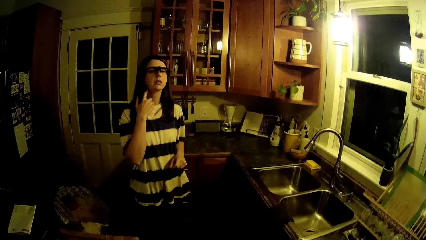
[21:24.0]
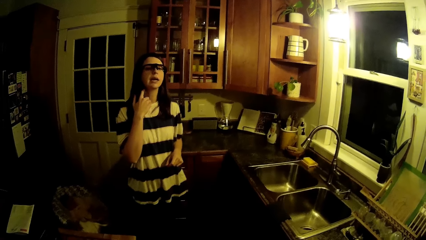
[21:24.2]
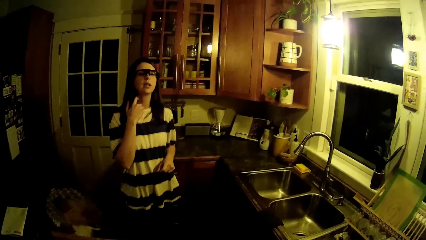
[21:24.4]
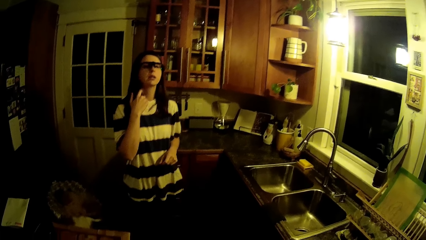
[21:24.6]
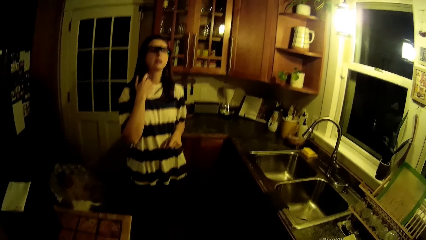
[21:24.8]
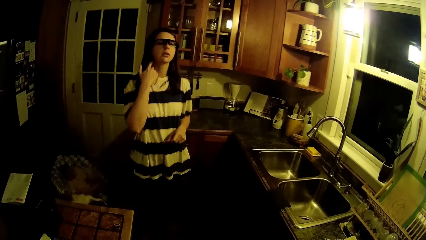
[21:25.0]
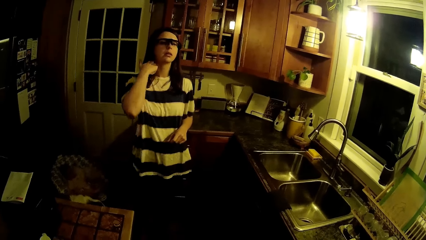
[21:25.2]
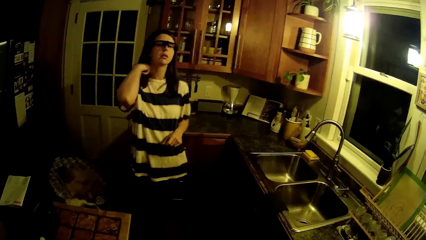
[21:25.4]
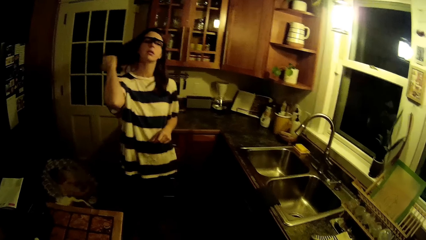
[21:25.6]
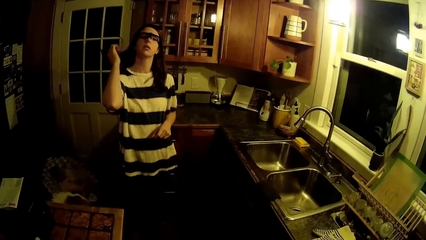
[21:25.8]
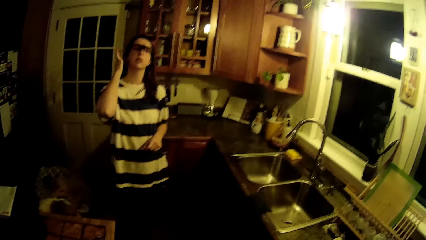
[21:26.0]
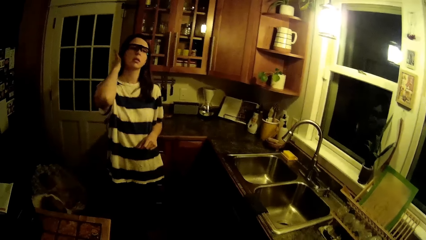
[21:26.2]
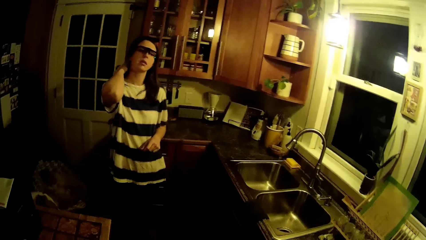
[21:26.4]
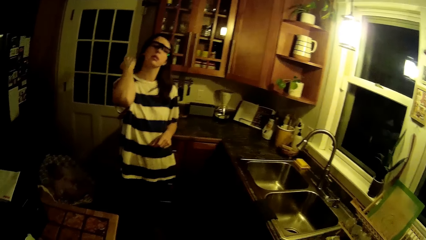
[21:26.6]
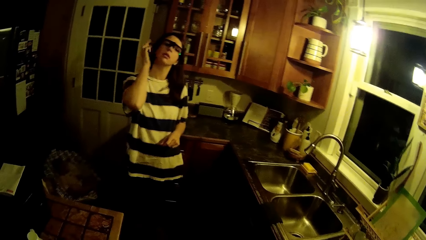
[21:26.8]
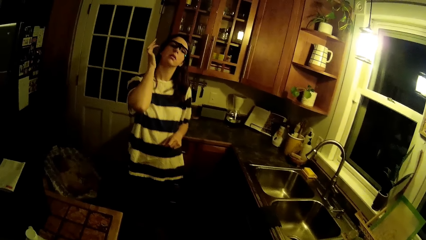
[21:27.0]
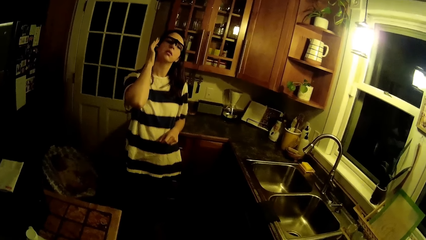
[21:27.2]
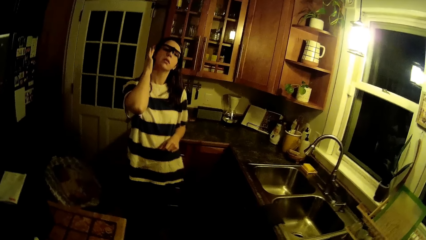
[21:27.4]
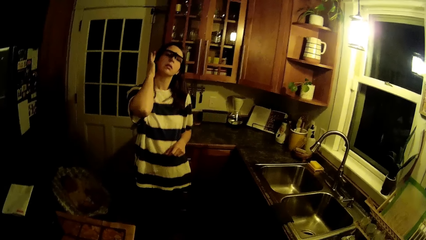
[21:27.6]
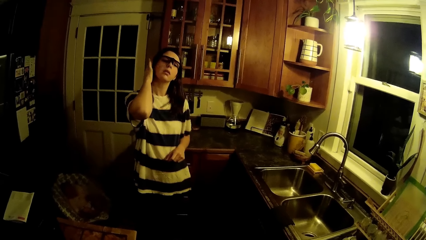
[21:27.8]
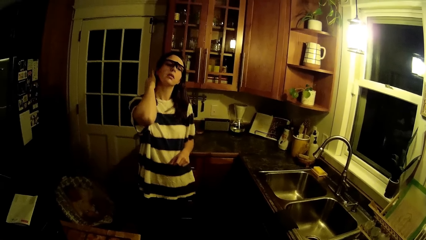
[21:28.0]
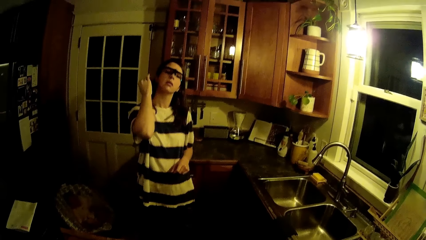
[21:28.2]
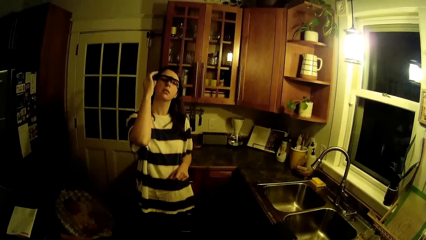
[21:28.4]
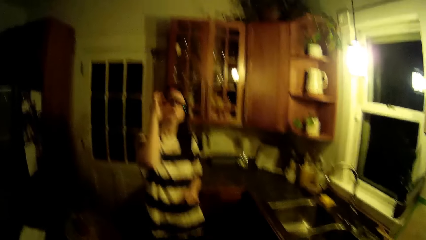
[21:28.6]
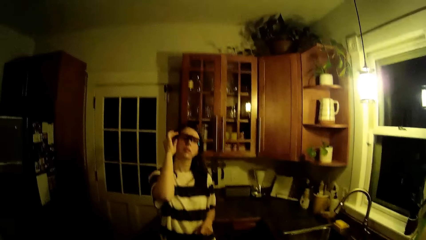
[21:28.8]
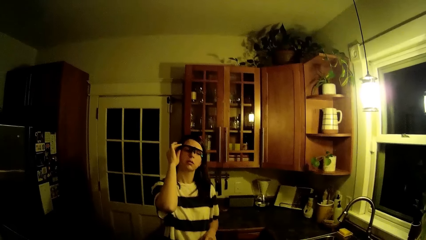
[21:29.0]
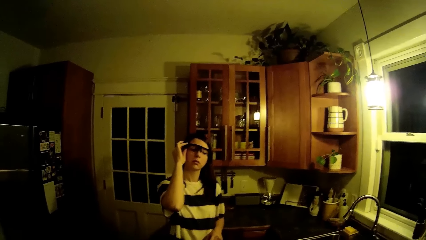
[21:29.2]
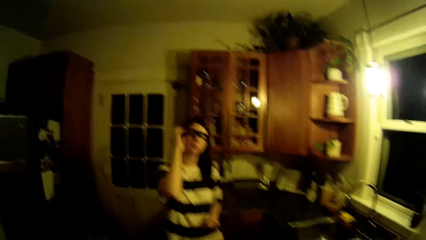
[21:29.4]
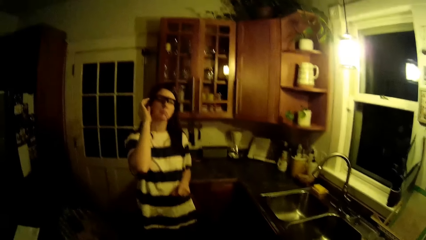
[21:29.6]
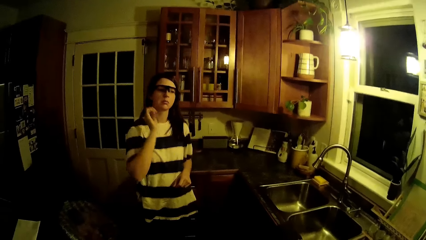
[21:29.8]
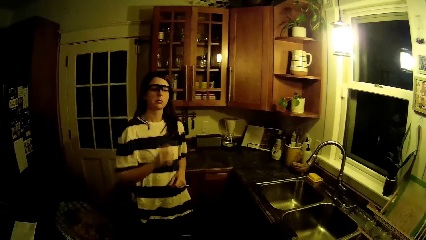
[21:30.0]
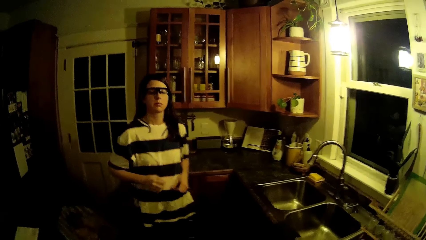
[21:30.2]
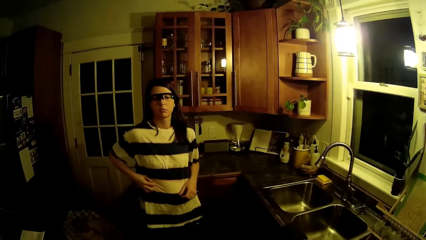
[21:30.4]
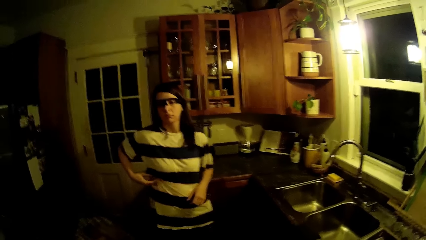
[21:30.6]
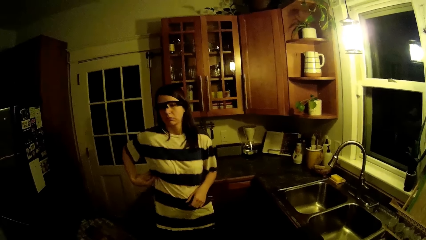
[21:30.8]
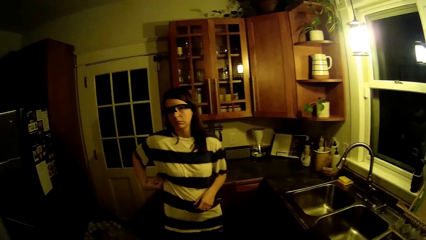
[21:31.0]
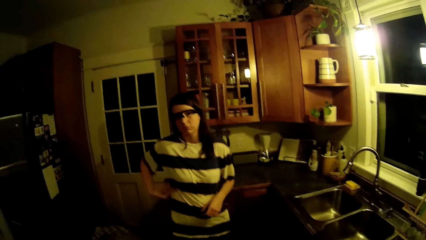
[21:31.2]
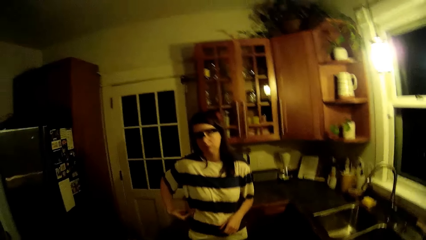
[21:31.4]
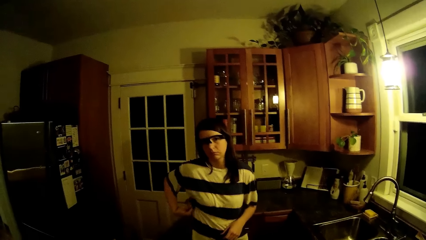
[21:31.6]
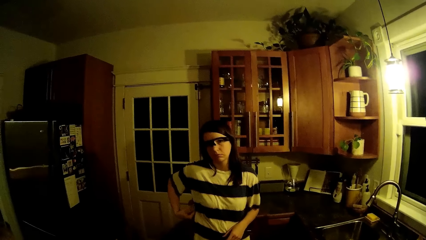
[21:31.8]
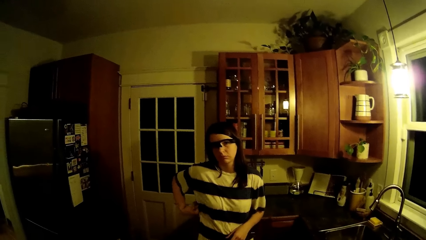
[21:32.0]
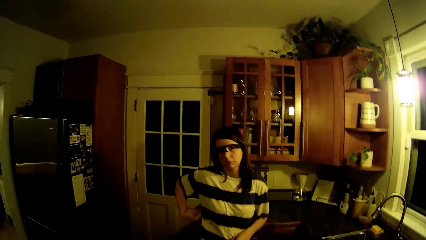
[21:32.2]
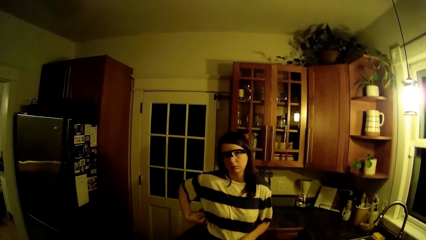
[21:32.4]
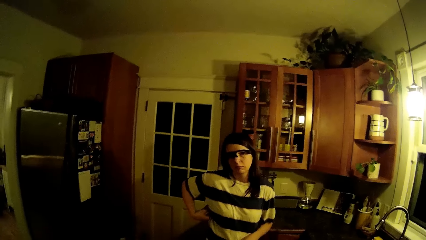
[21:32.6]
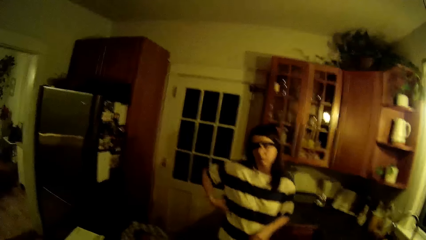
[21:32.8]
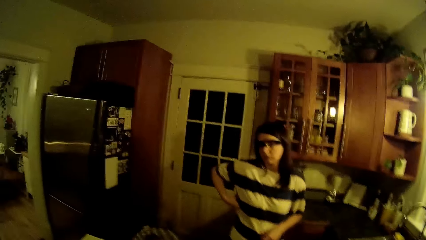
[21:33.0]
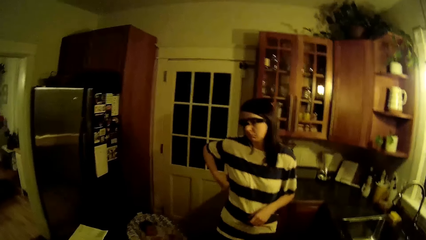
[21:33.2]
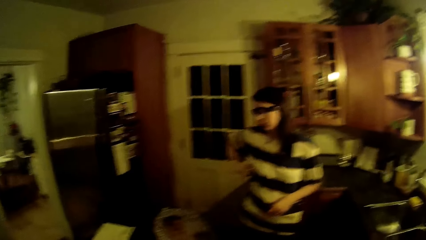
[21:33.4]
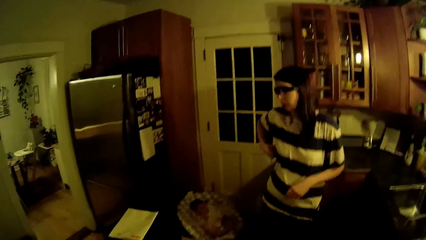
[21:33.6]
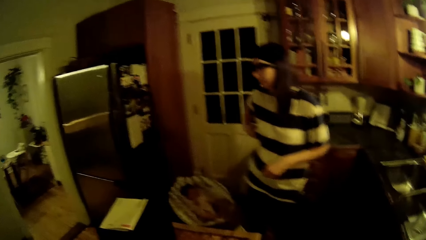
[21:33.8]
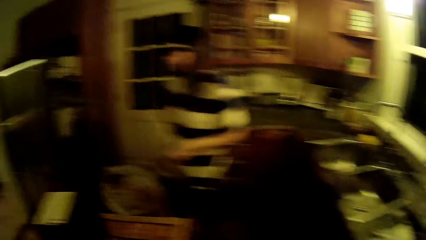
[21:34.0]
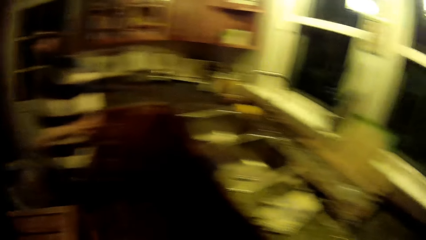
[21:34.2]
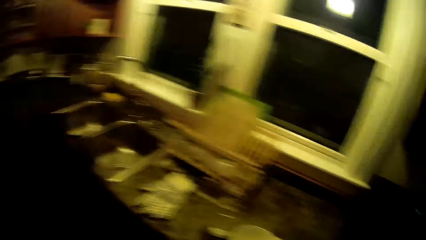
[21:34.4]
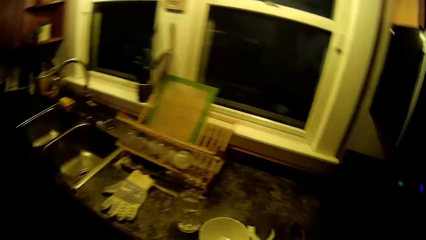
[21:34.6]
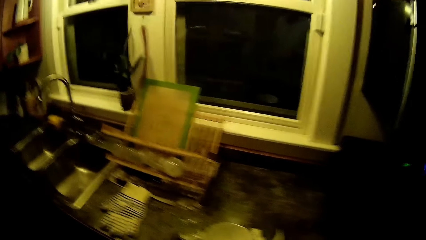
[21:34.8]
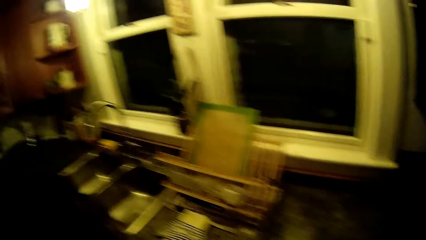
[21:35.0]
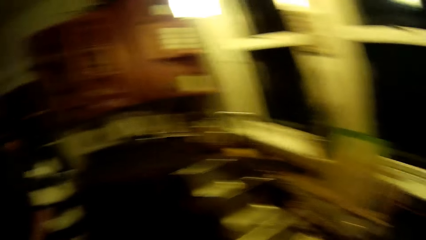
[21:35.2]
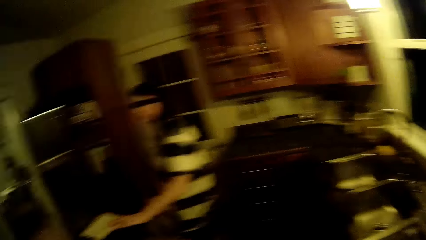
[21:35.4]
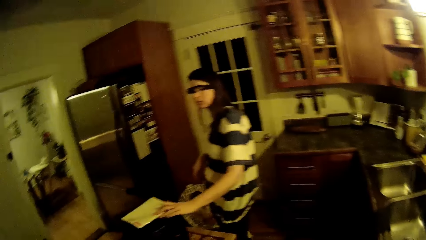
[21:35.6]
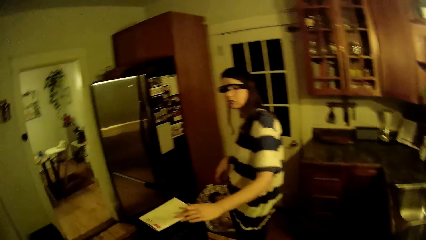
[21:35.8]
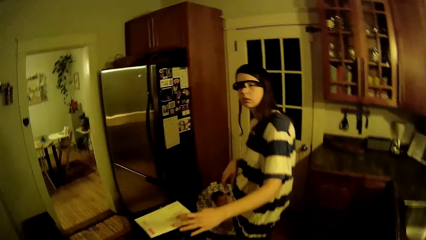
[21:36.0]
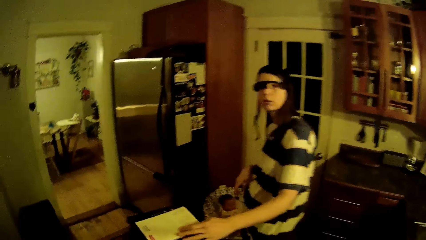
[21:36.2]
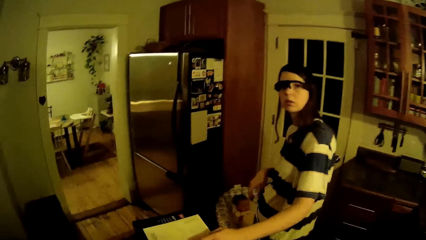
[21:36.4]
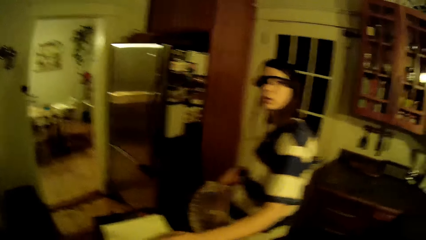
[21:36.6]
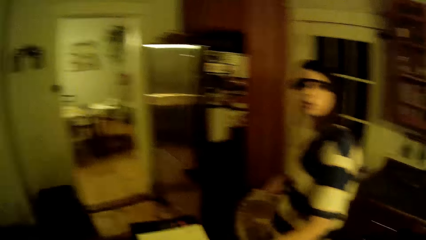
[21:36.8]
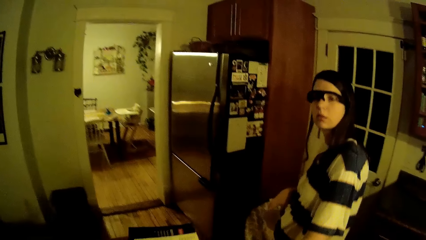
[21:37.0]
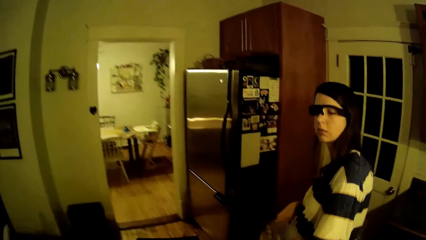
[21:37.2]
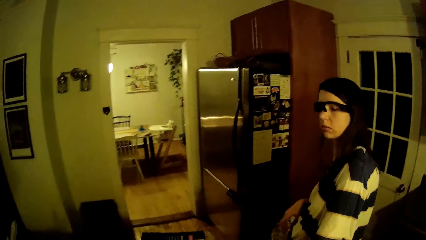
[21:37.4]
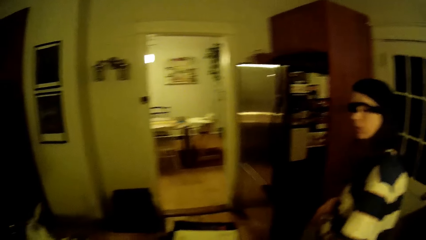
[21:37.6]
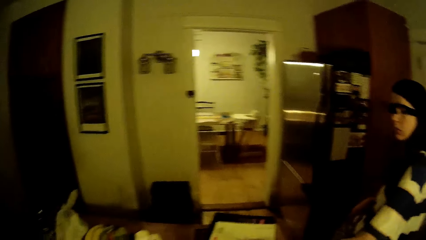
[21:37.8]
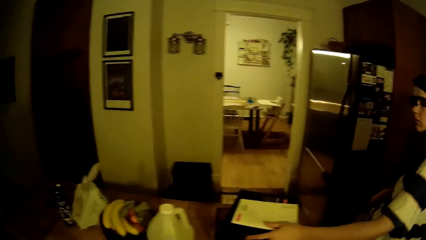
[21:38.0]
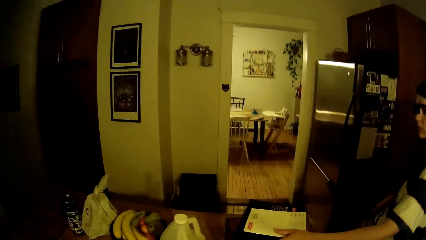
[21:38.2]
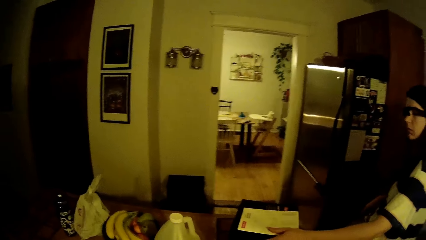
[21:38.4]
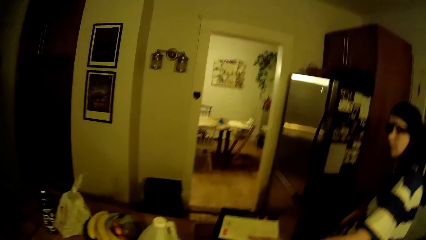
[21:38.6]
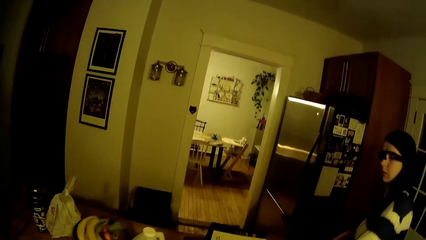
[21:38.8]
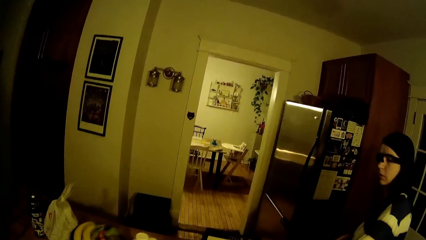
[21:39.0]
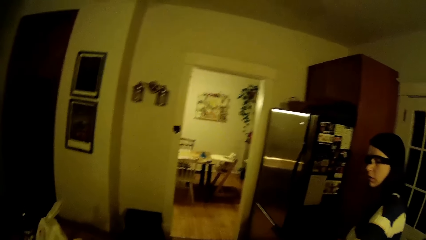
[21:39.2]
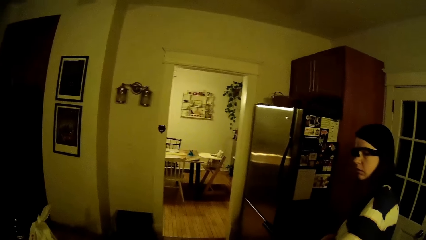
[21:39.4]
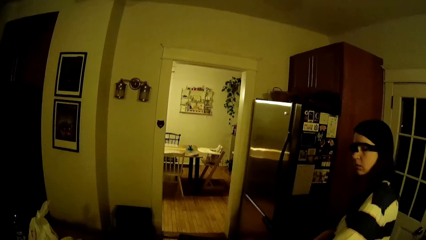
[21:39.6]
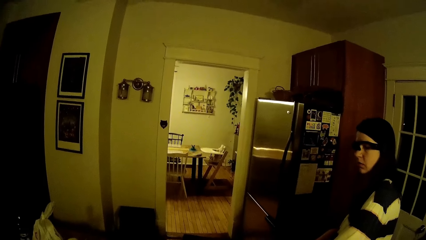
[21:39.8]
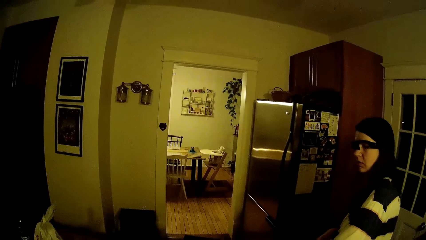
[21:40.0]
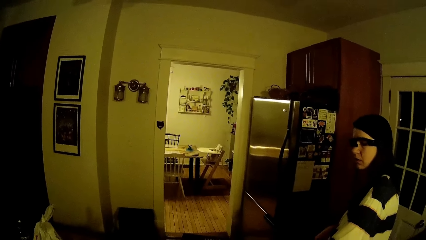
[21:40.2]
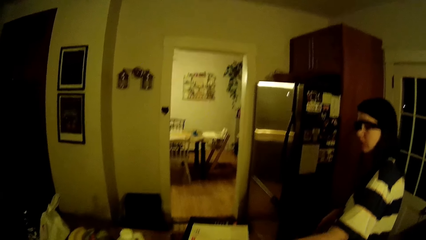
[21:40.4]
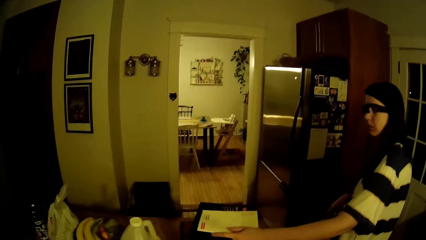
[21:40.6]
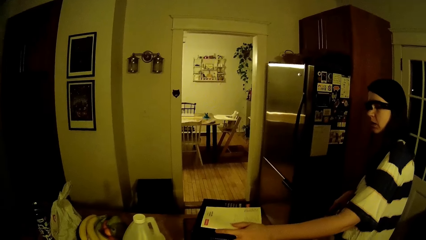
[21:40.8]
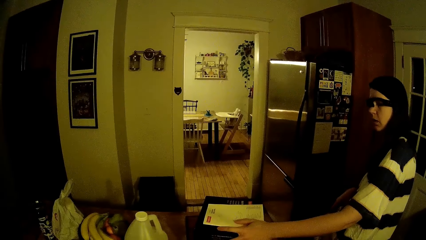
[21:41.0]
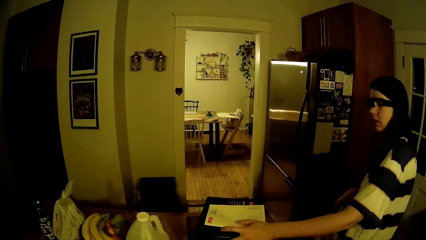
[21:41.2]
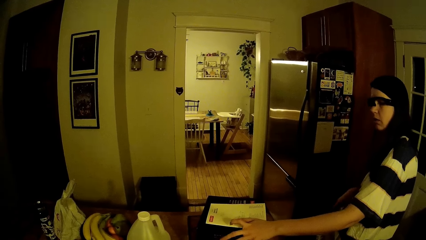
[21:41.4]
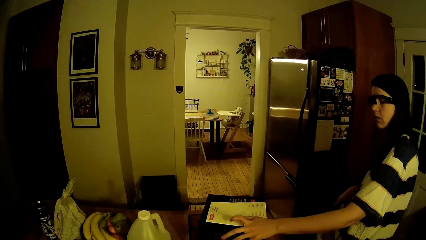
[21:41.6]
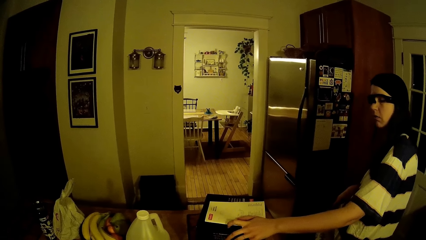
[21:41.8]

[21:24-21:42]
The woman scratches her neck with her right index finger. The woman adjusts her hair with her right hand. The woman adjusts her camera with her right hand. The camera wearer stares at the woman. The woman scratches her right side with her right hand. The camera wearer walks around the kitchen. They converse with the woman.
